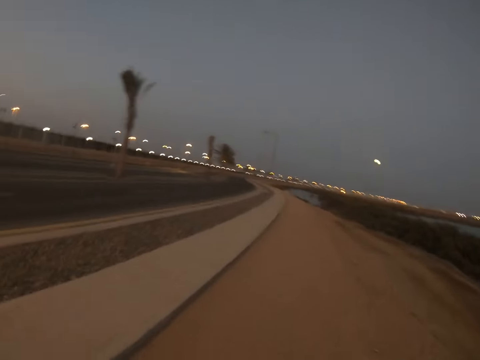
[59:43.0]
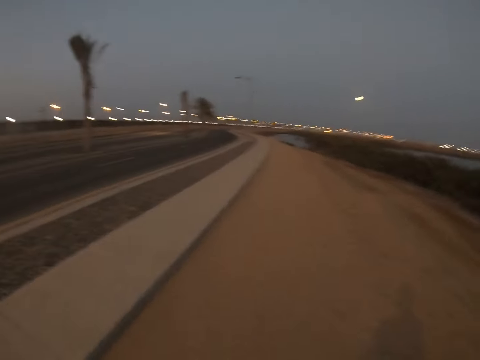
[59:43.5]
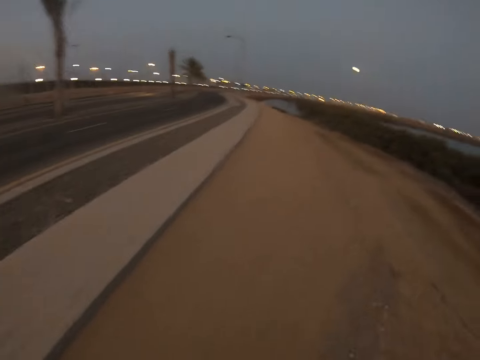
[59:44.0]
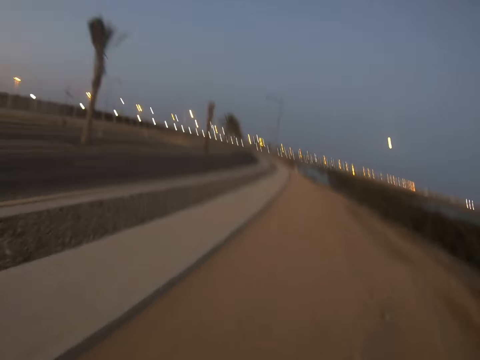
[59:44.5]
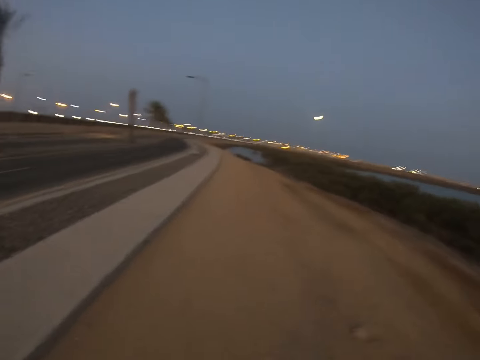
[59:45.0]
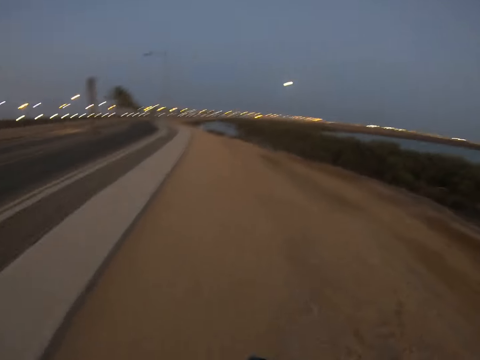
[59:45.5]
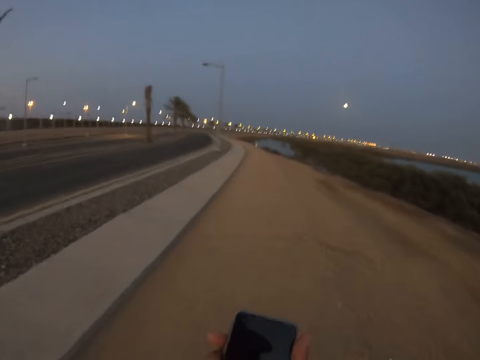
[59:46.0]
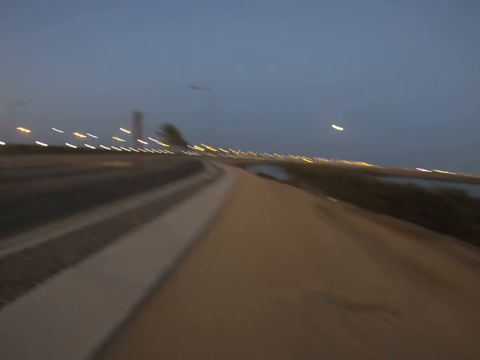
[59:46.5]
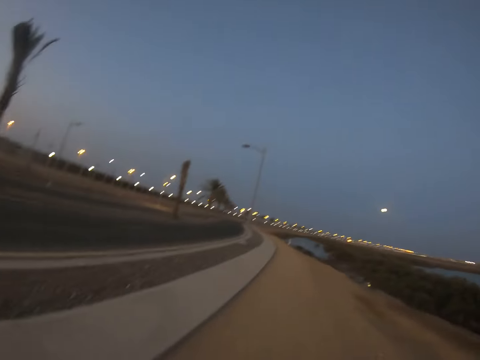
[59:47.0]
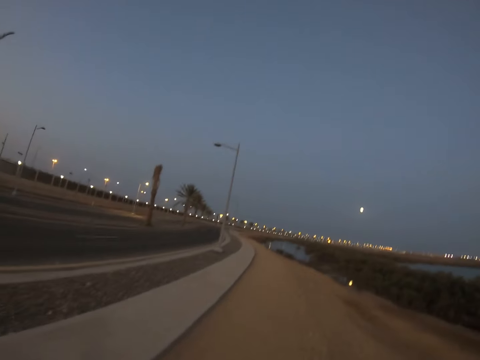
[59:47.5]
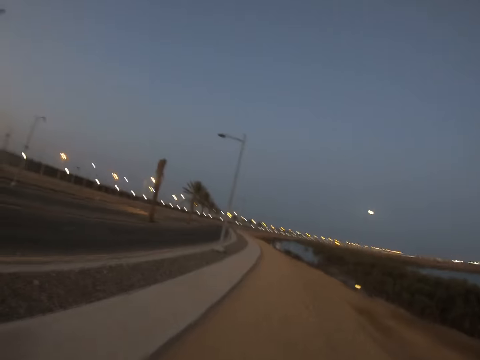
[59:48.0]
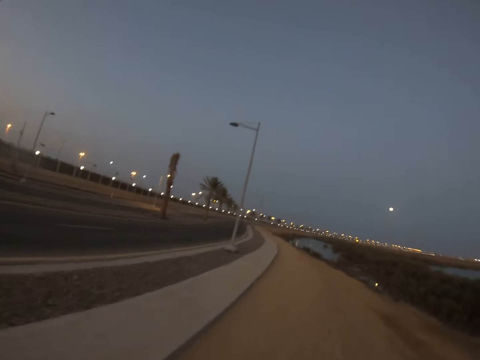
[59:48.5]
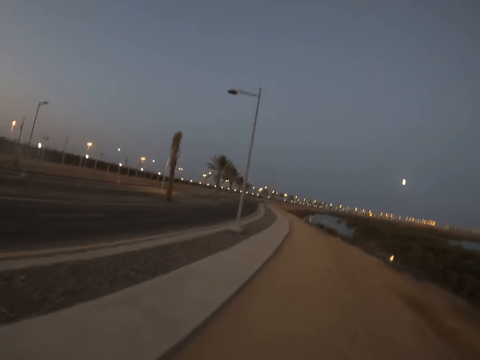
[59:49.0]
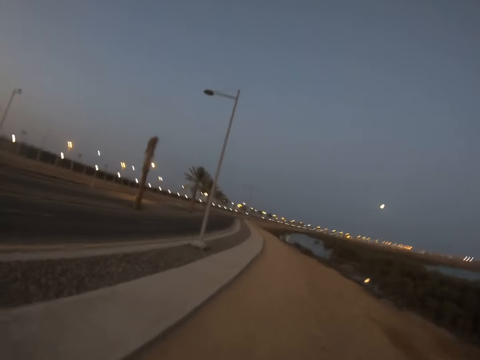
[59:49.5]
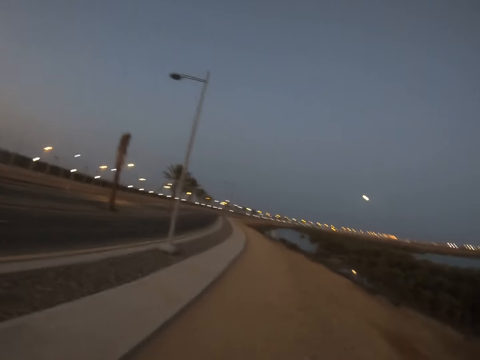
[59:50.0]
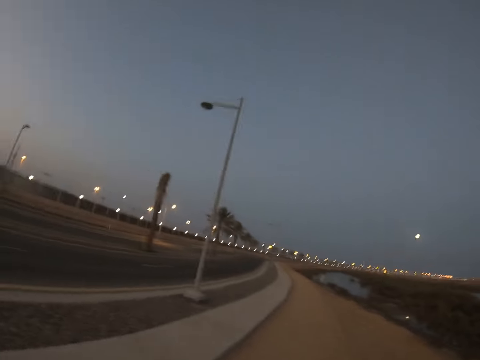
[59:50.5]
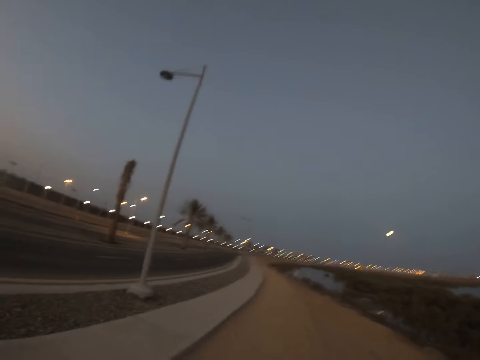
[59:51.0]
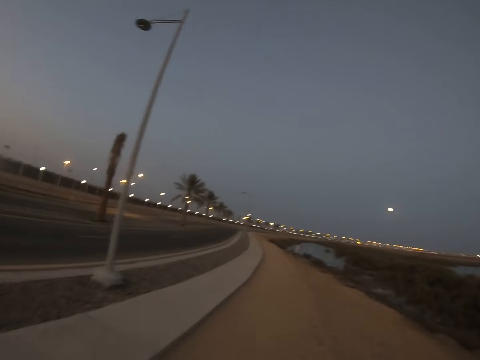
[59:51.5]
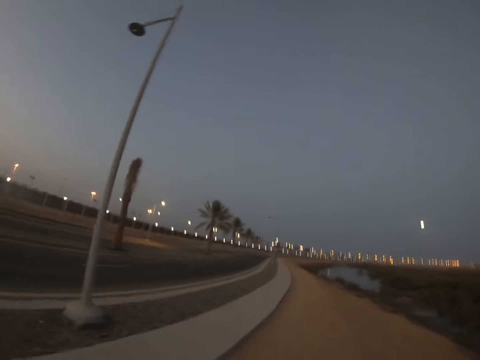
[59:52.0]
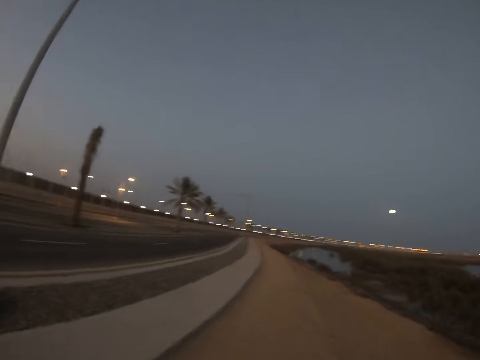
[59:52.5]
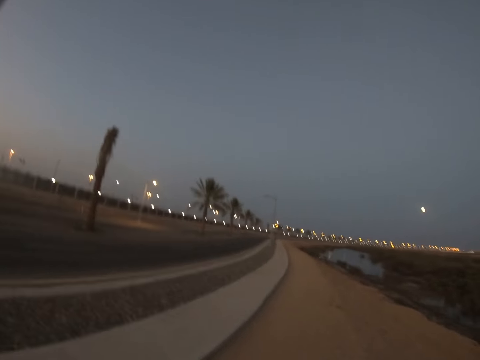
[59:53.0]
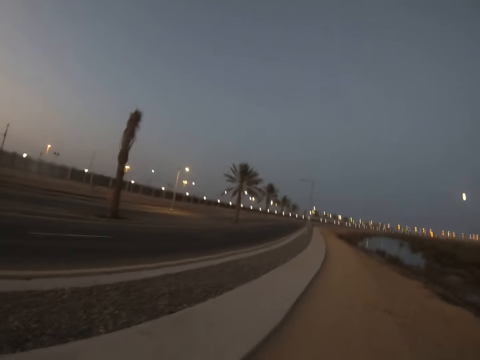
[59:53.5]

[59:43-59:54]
The camera wearer operates the phone. They look at the phones. They run on the sidewalk.

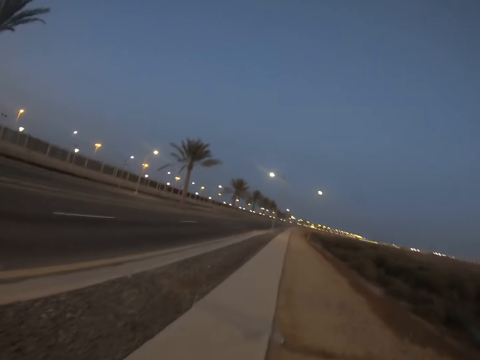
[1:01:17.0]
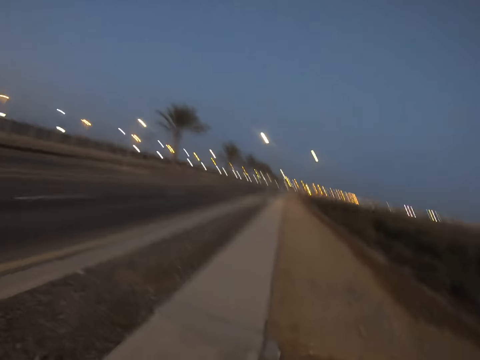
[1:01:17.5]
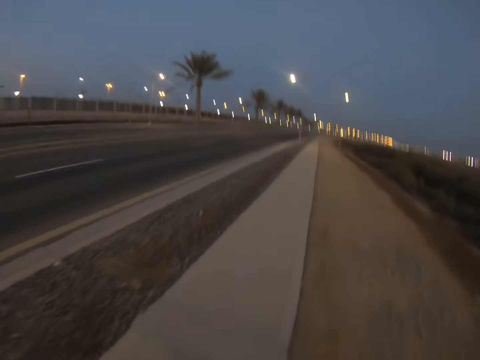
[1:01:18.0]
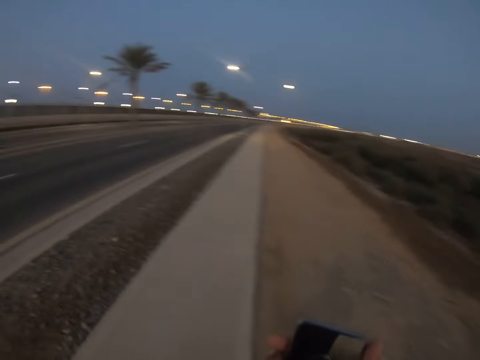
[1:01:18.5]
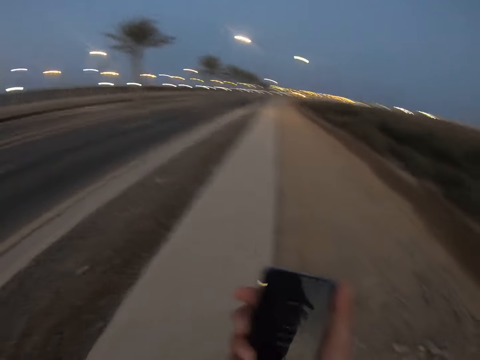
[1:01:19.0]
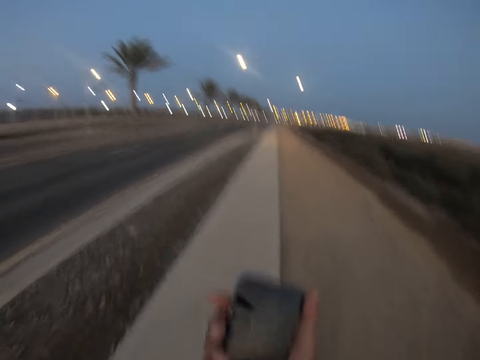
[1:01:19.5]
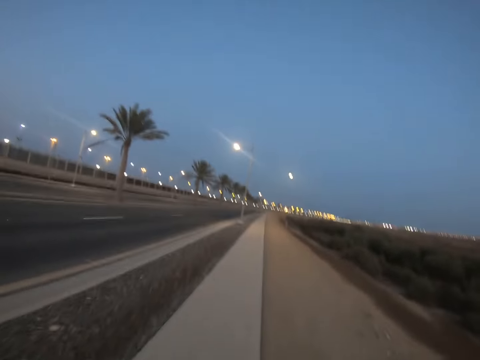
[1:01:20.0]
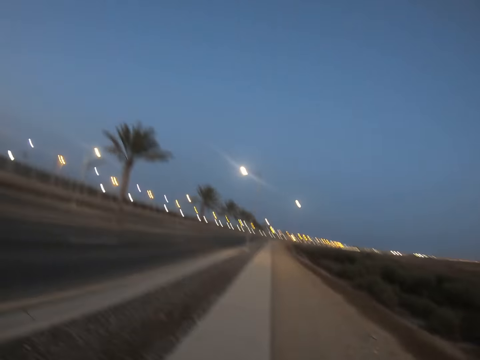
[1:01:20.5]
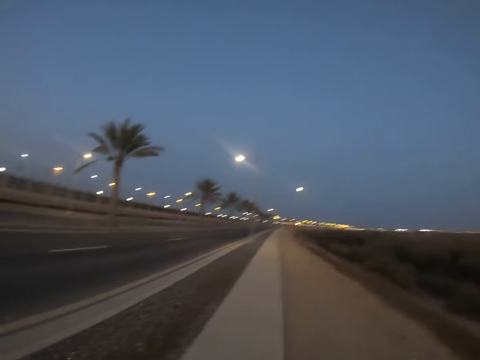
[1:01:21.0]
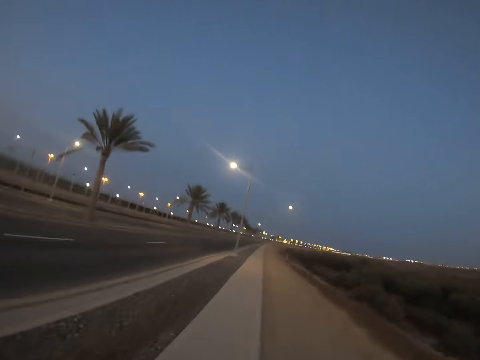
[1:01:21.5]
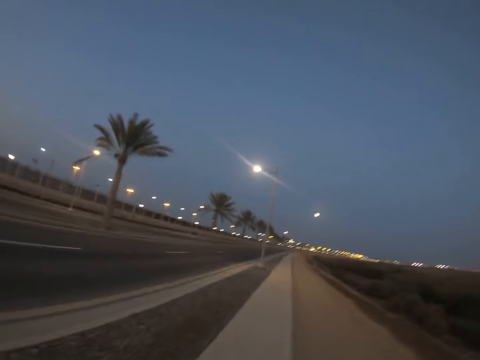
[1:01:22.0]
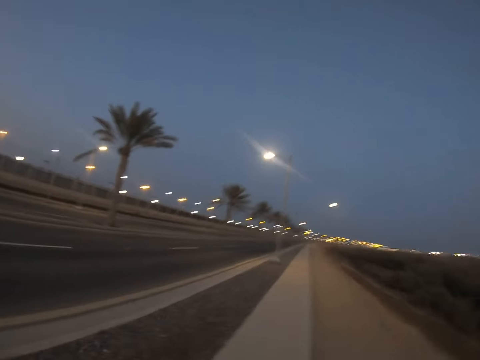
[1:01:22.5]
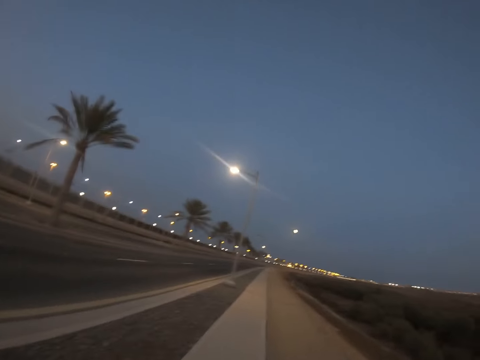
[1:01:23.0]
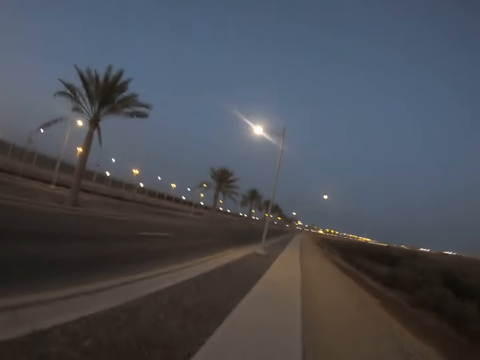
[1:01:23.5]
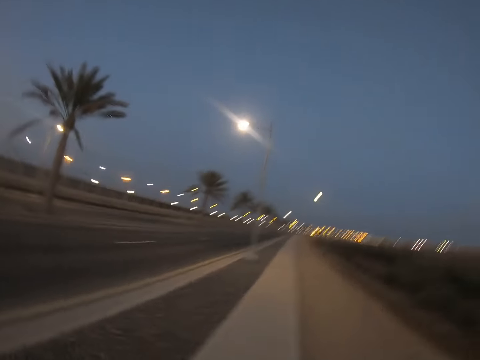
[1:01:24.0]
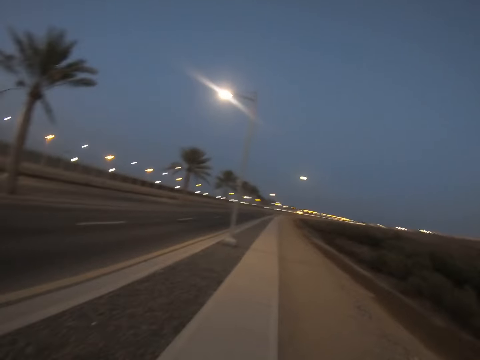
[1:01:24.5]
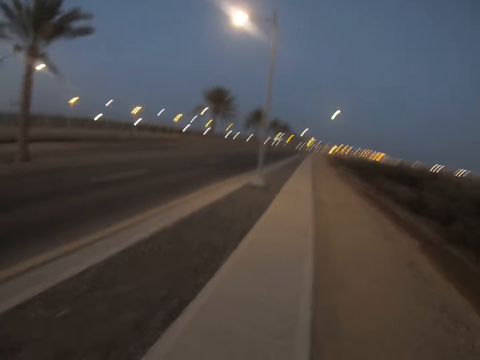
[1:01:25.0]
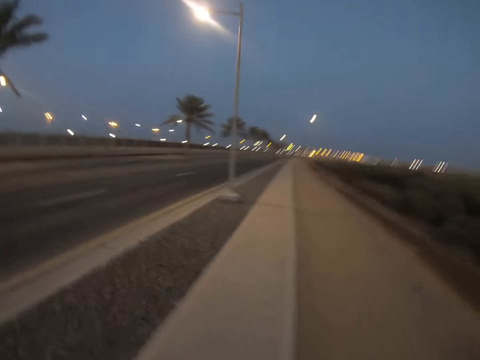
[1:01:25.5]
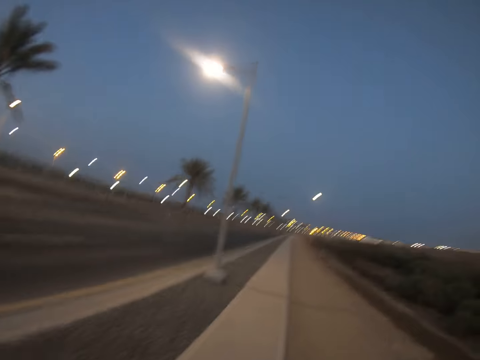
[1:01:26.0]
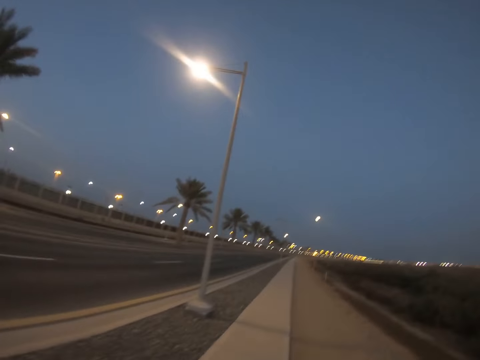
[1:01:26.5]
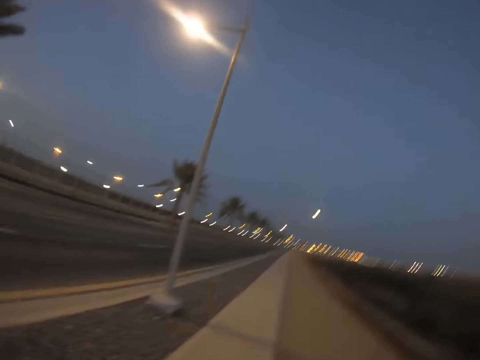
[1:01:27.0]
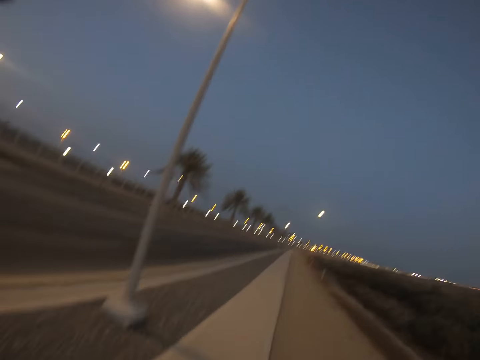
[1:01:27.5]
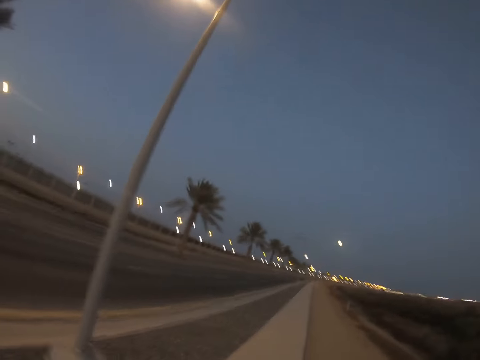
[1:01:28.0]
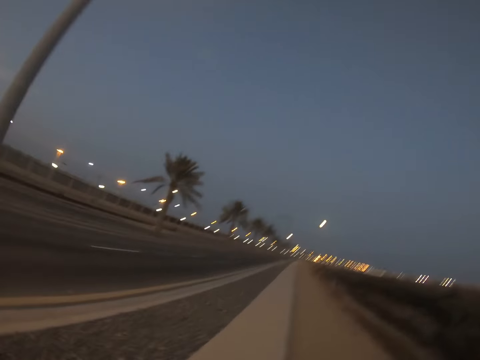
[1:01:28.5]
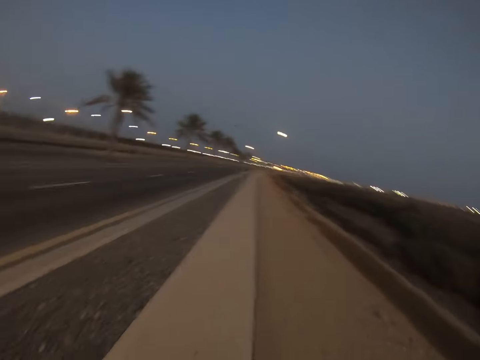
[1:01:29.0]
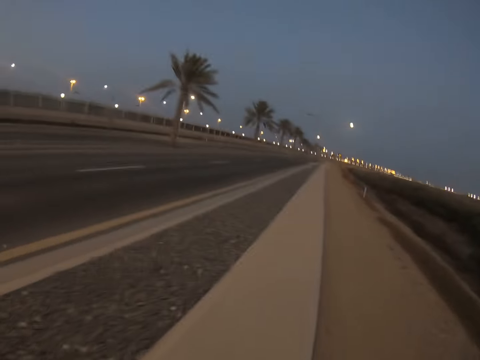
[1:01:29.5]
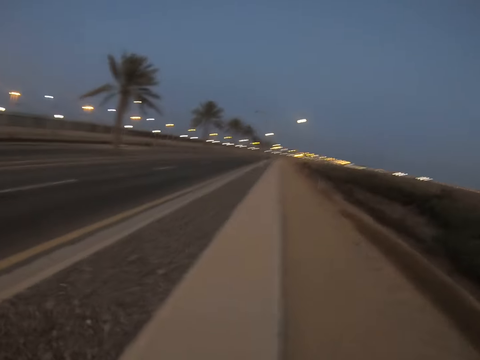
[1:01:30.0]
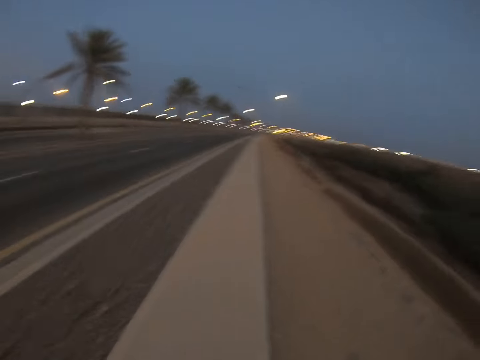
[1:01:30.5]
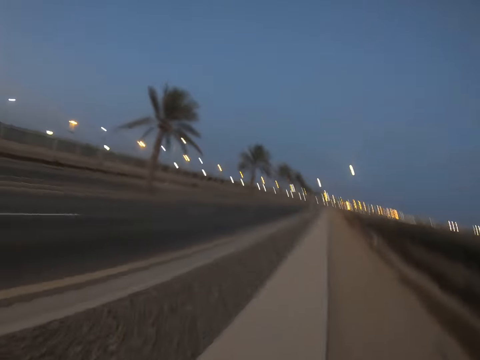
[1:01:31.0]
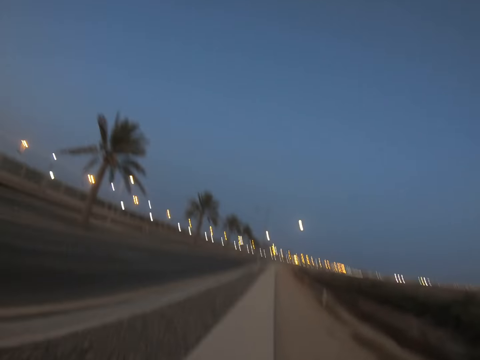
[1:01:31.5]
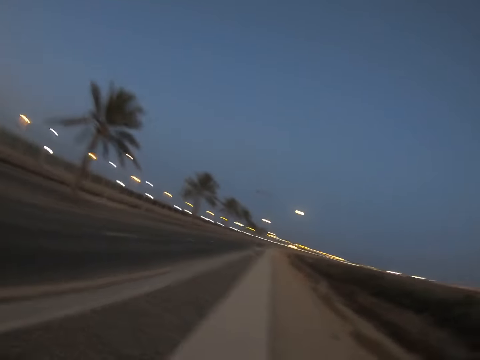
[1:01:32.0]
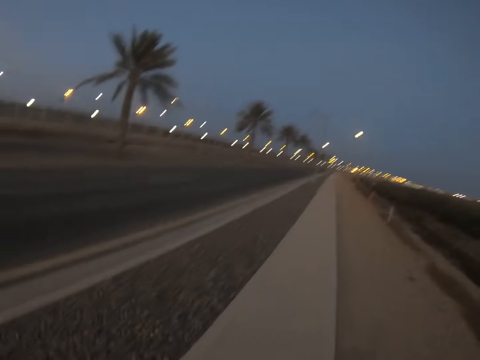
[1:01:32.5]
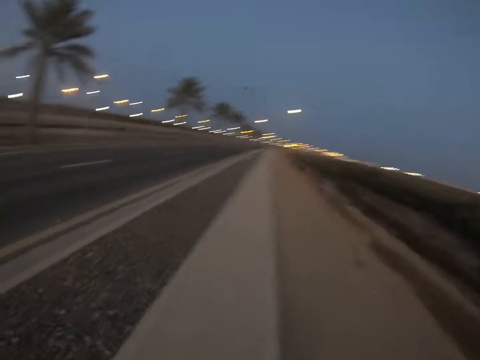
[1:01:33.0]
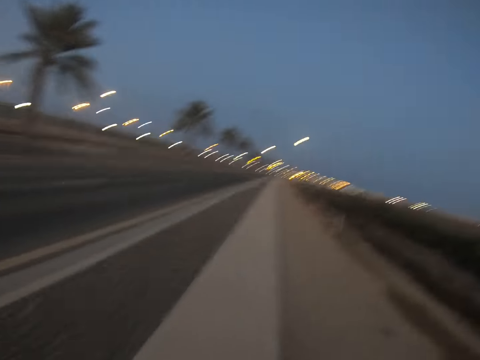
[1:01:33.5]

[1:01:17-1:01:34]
The camera wearer presses the phone. They look at the phone.
